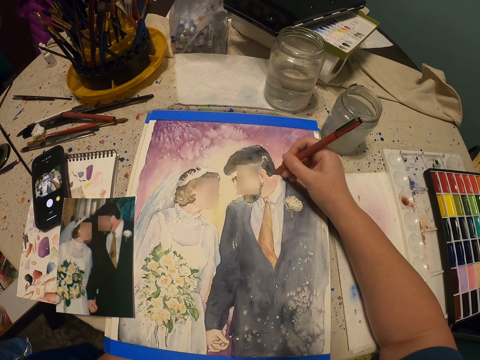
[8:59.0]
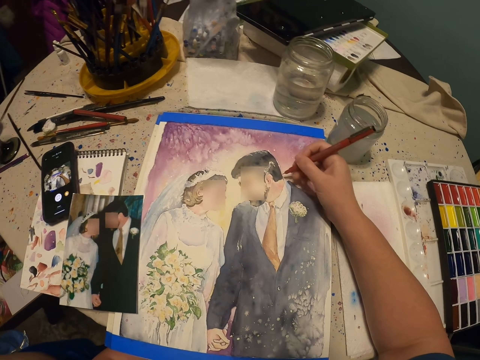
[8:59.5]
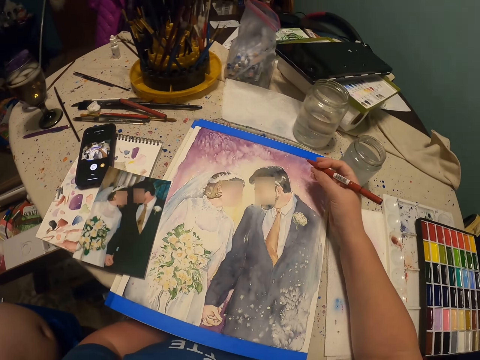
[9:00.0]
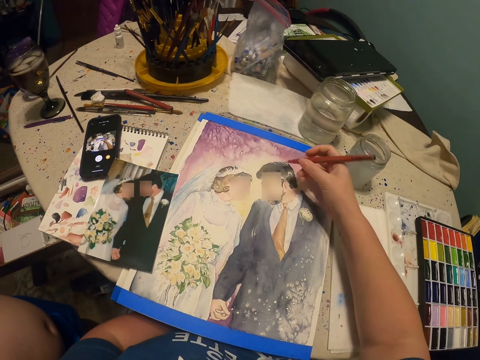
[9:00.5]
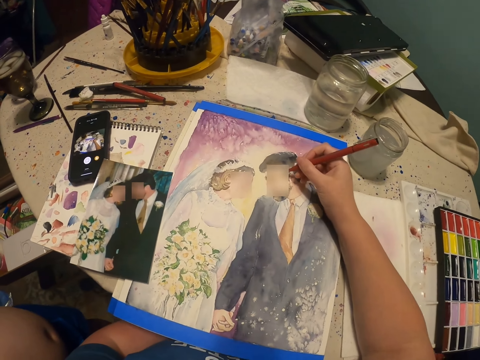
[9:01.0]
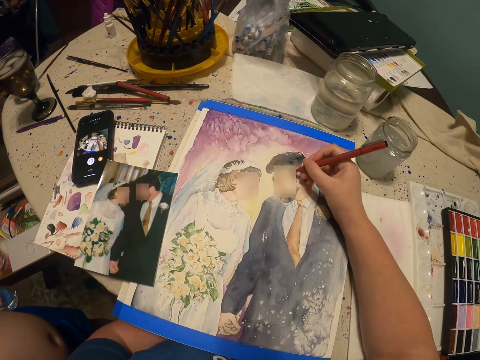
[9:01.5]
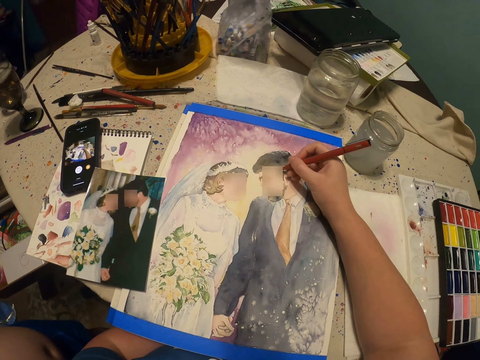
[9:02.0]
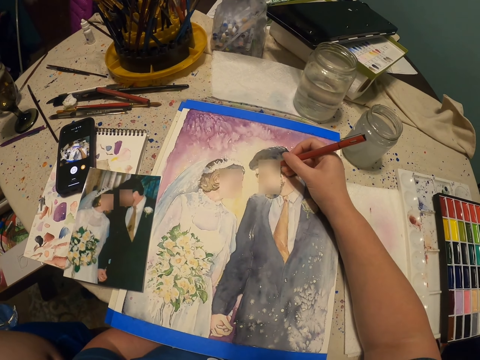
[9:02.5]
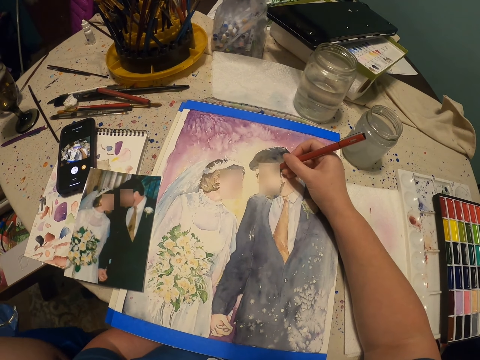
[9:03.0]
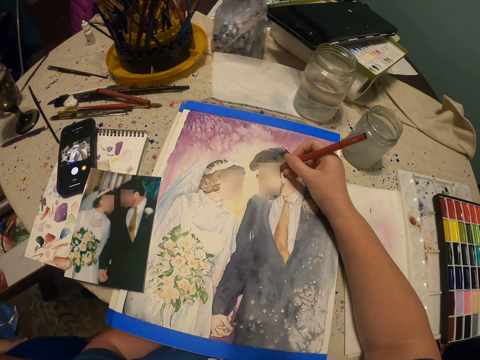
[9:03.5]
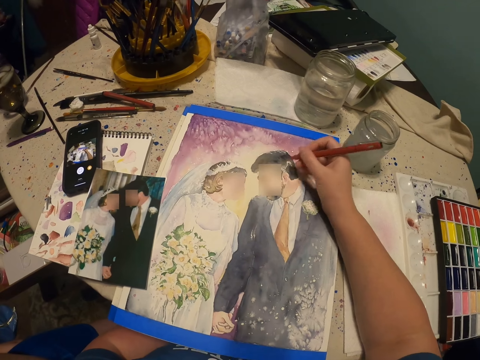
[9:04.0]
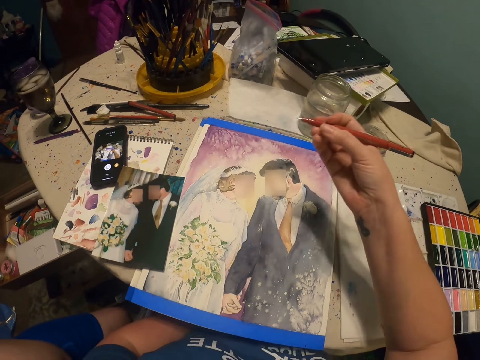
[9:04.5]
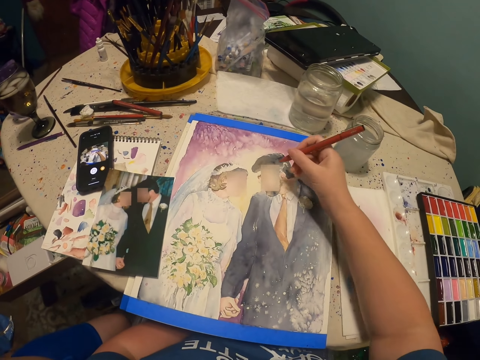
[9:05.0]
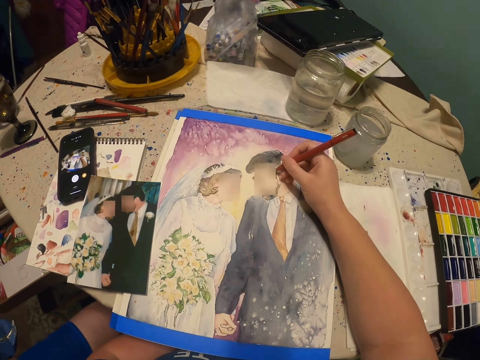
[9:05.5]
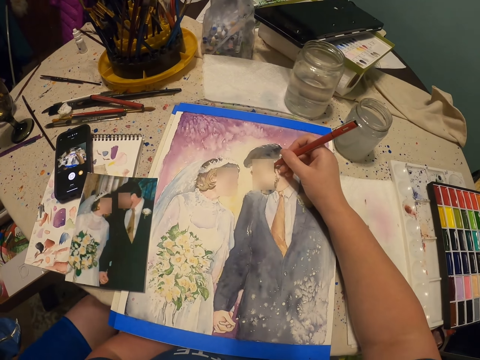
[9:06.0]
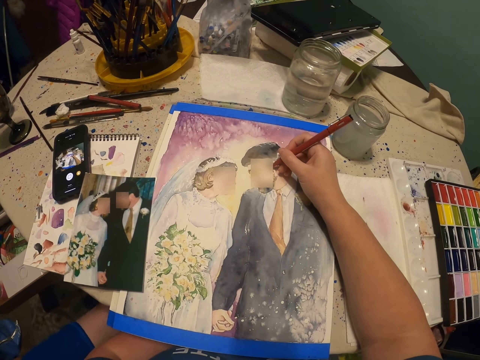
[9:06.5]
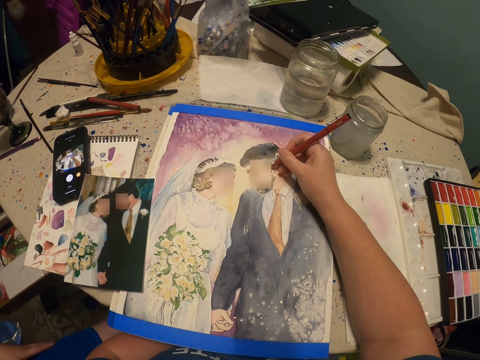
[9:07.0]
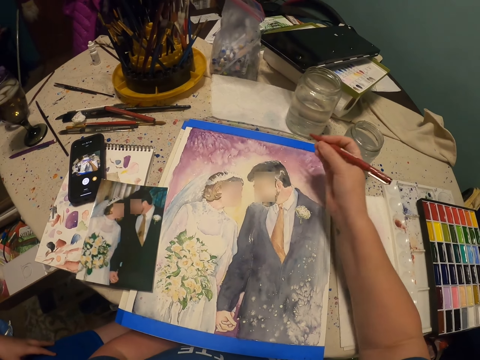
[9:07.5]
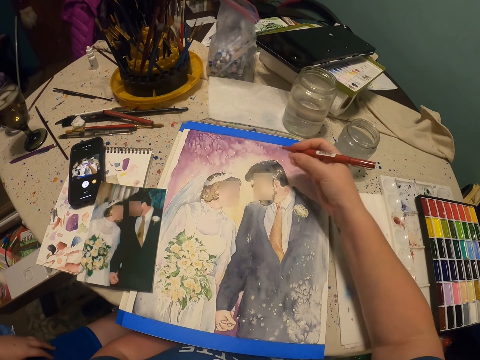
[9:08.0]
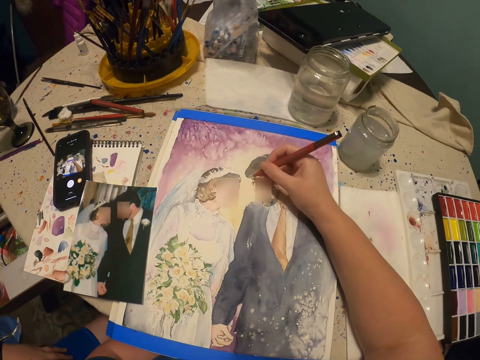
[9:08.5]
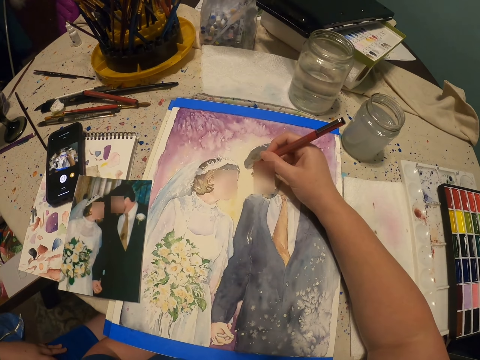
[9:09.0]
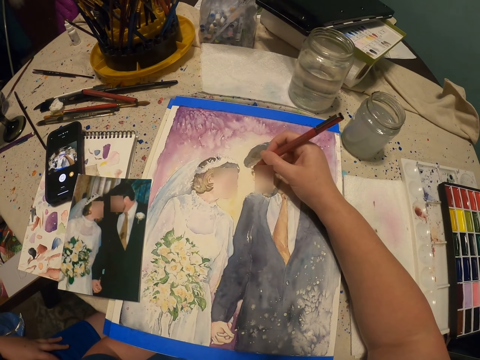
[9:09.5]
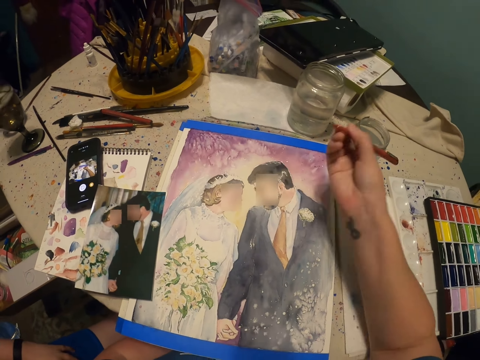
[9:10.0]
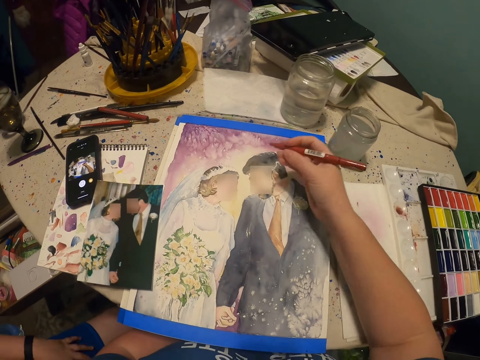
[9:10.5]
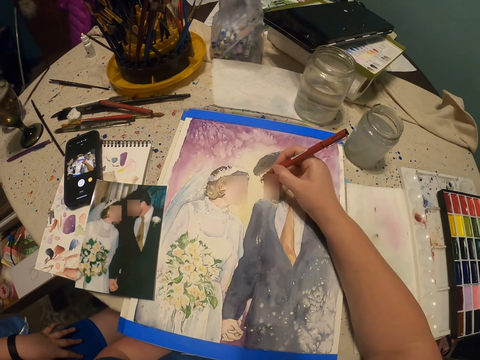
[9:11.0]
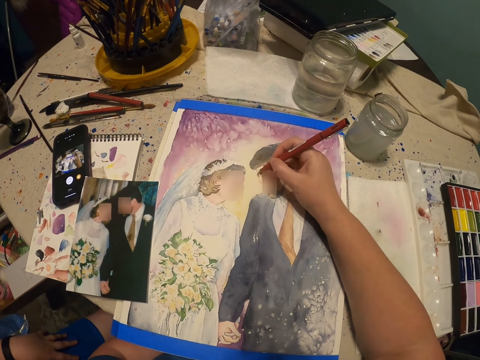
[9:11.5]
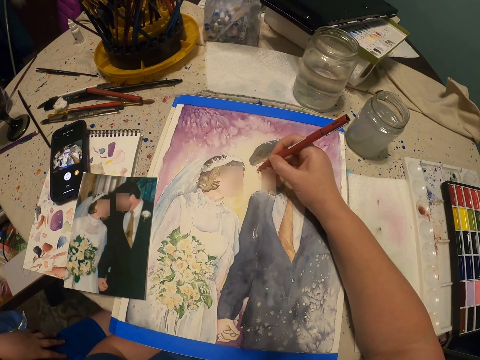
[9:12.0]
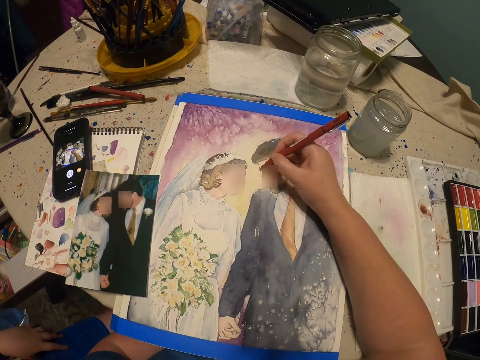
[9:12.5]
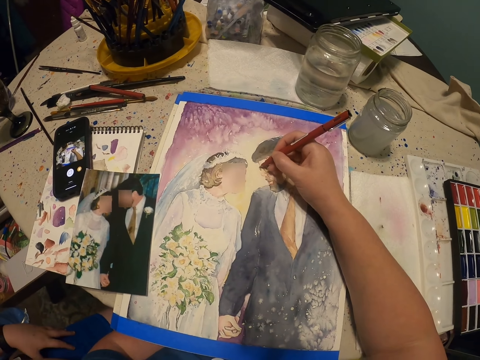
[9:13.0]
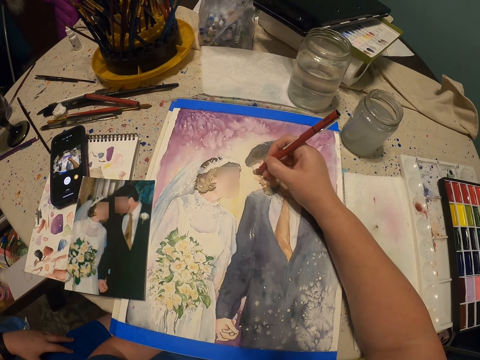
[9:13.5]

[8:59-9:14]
The camera wearer moves the hand. They draw on a picture art. They move the hand. They draw on the picture art.

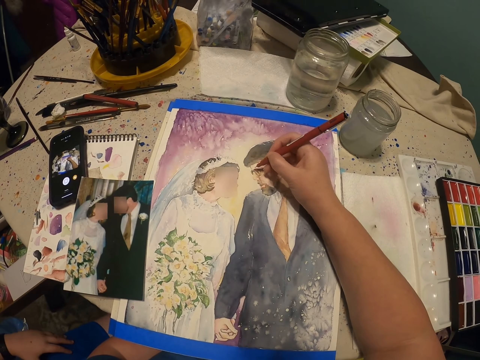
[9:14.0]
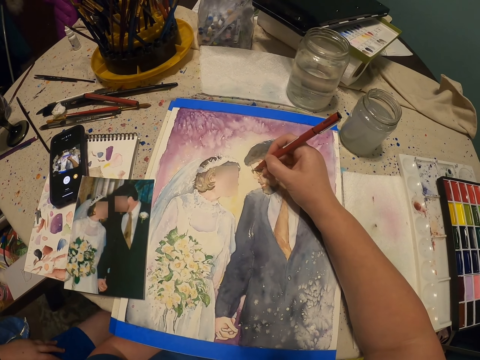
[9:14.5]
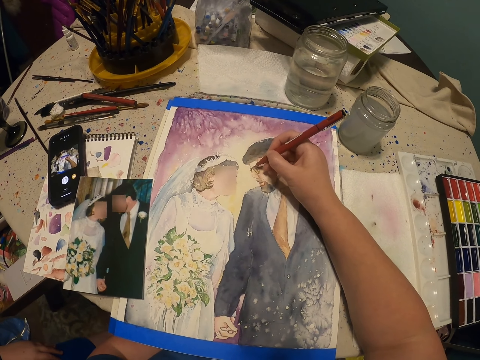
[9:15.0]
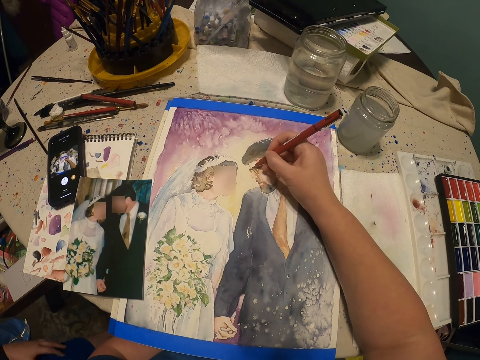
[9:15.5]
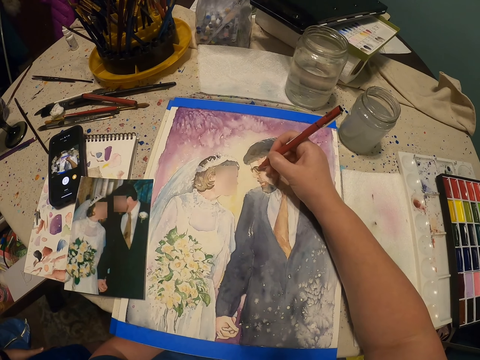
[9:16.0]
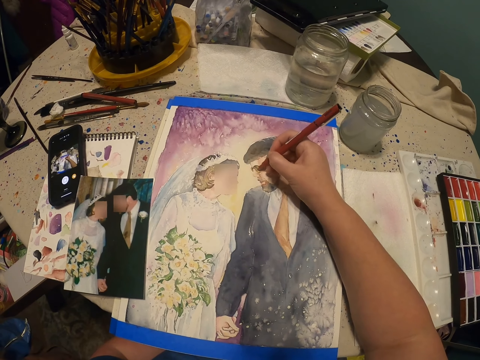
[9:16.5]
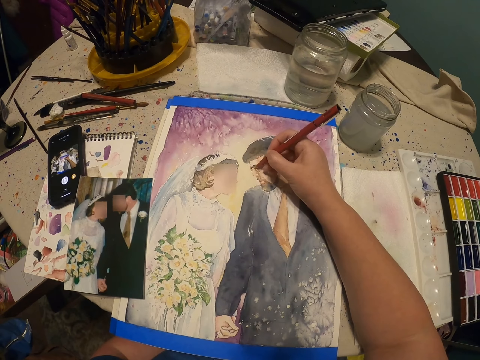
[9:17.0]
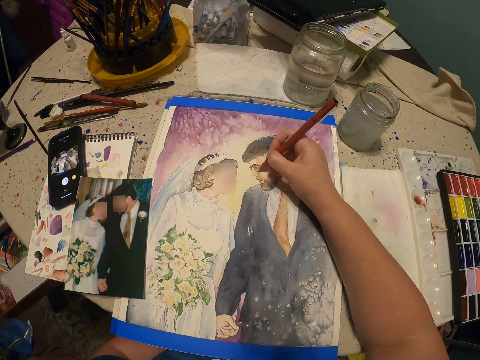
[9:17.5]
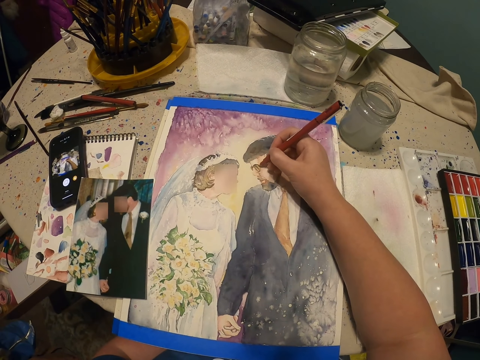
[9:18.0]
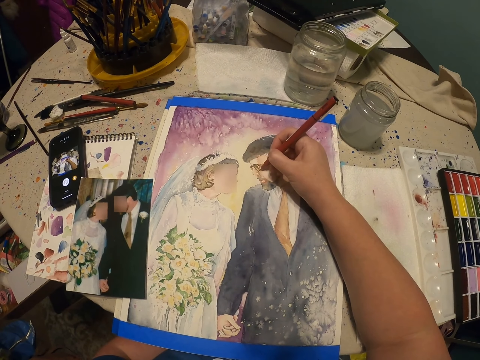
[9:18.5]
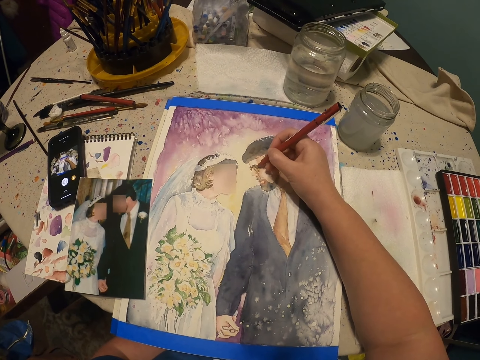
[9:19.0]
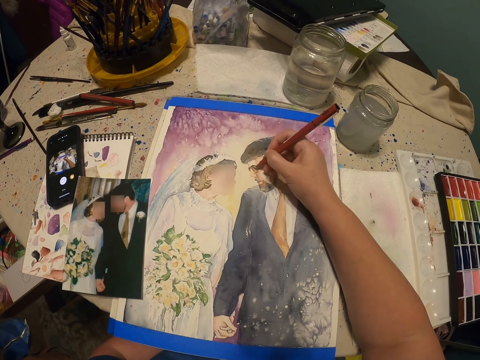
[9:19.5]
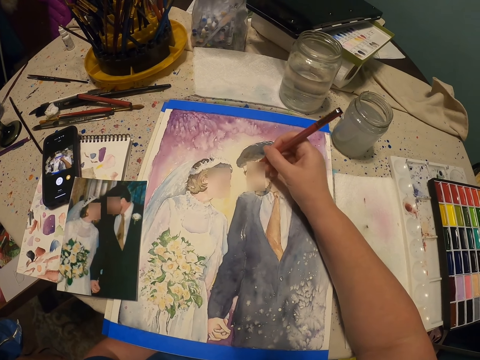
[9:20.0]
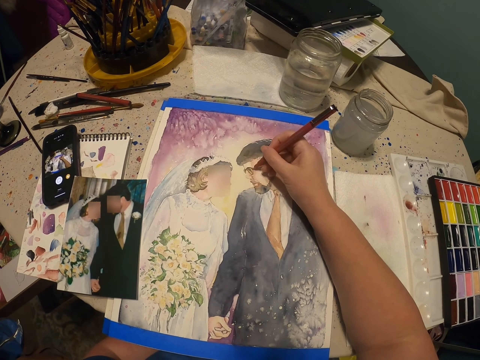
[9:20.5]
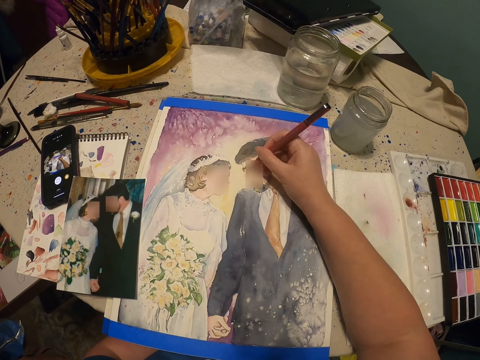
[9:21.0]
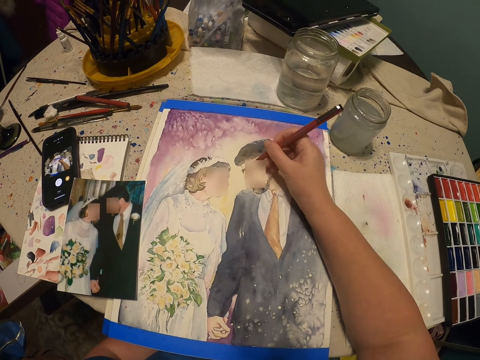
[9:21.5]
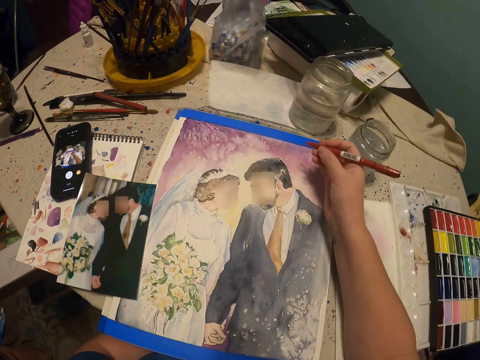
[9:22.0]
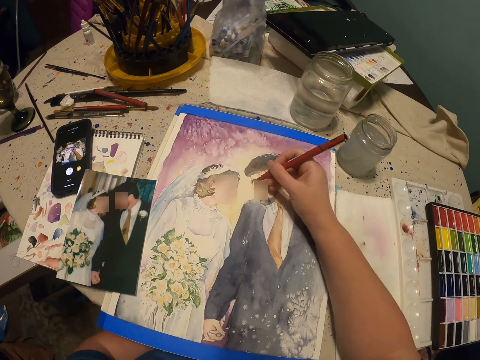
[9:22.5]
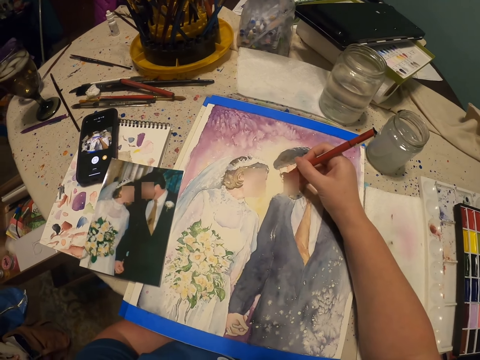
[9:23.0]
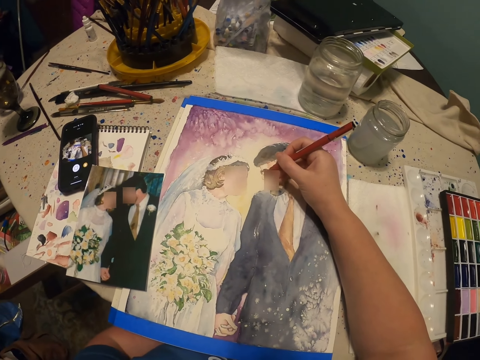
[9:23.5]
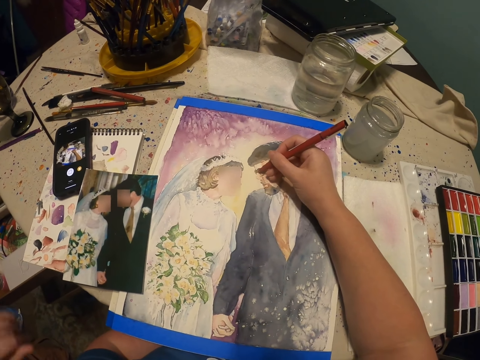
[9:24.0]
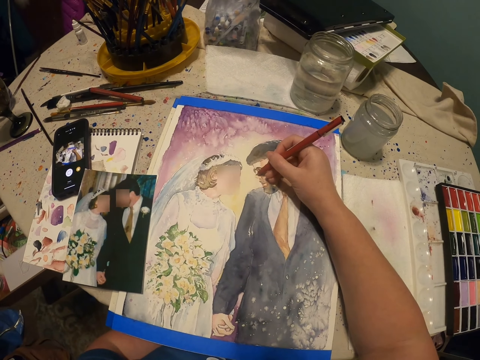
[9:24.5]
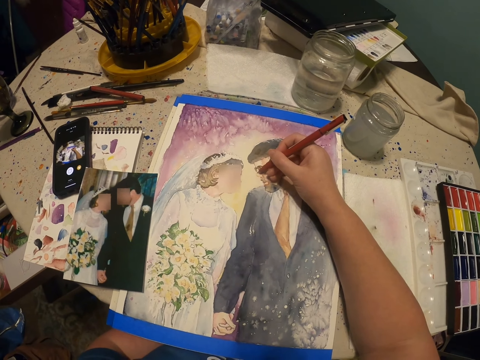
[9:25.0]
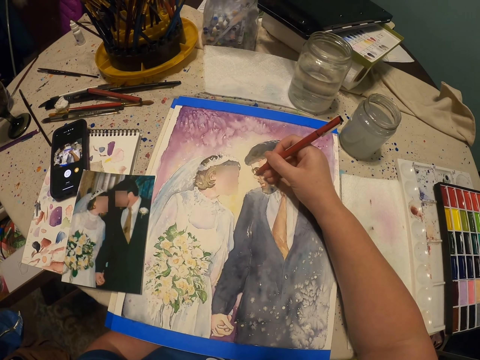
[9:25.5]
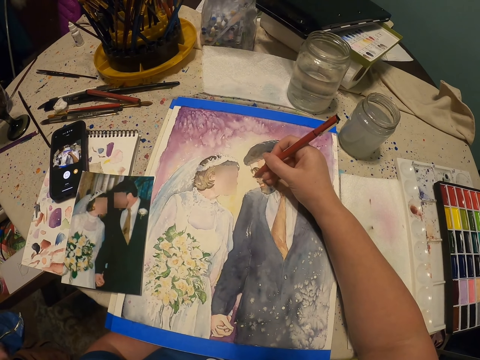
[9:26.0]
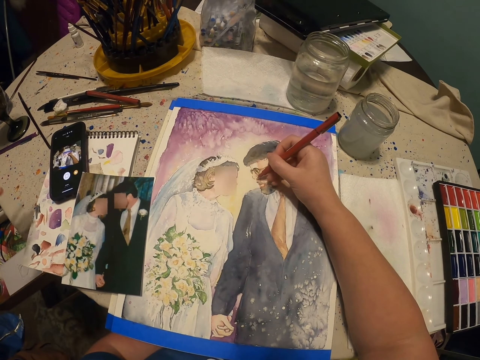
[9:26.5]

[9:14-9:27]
The camera wearer holds the pencils with his right hand. He draws an image on the piece of paper with a pencil.
